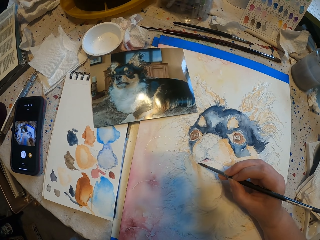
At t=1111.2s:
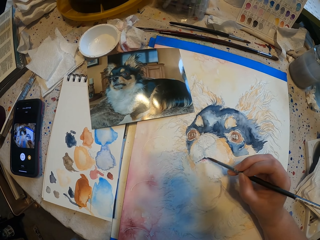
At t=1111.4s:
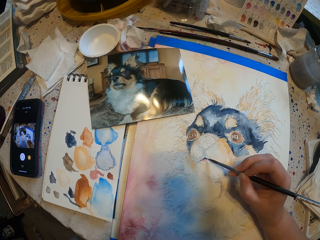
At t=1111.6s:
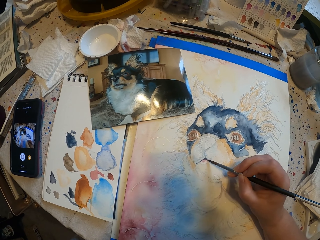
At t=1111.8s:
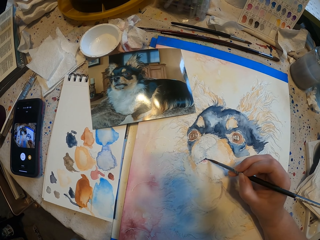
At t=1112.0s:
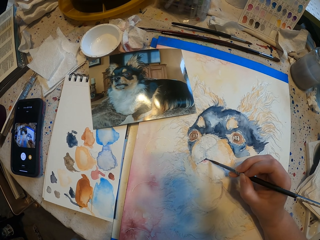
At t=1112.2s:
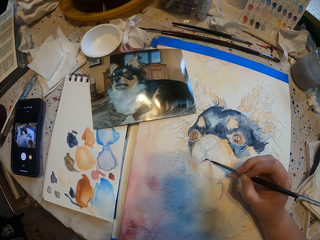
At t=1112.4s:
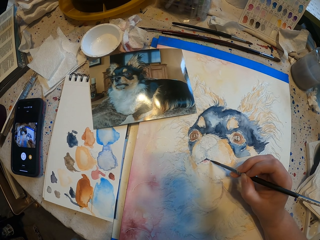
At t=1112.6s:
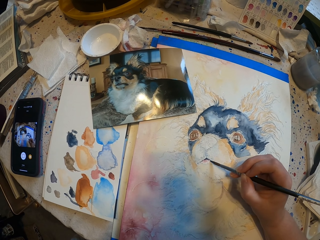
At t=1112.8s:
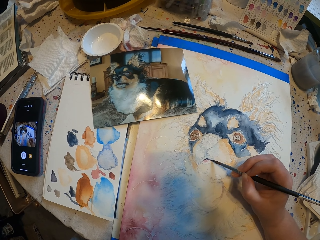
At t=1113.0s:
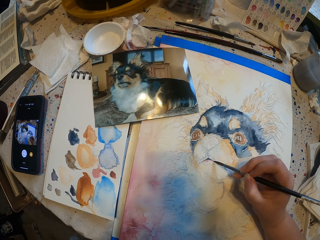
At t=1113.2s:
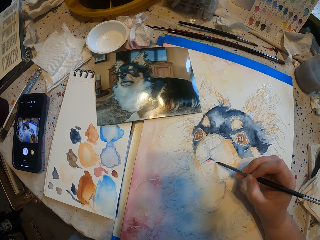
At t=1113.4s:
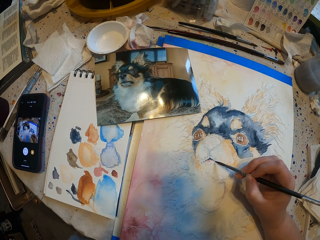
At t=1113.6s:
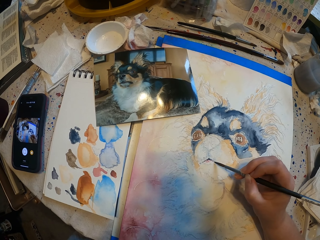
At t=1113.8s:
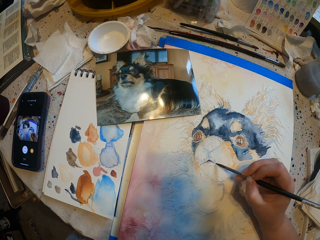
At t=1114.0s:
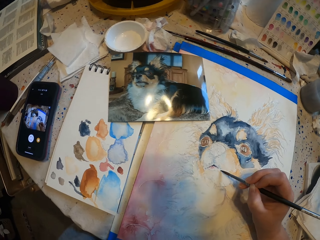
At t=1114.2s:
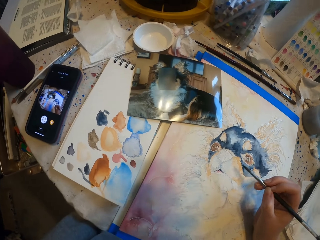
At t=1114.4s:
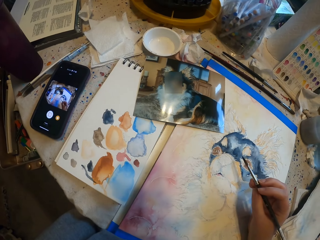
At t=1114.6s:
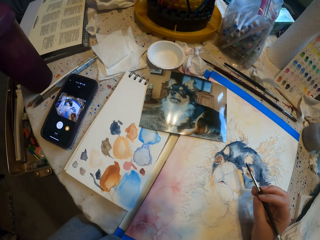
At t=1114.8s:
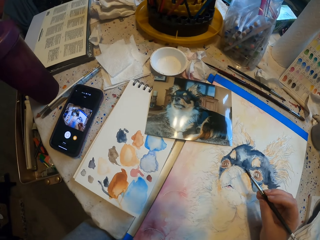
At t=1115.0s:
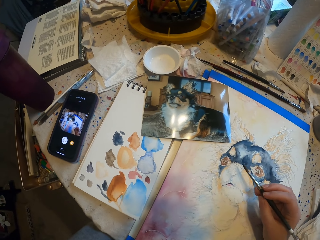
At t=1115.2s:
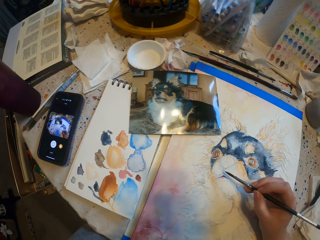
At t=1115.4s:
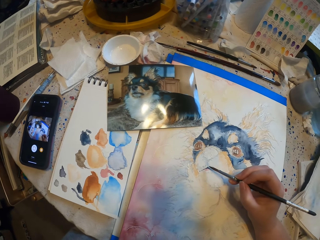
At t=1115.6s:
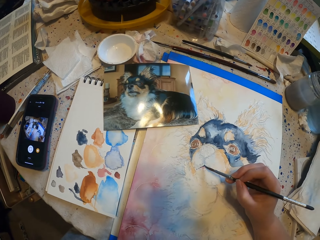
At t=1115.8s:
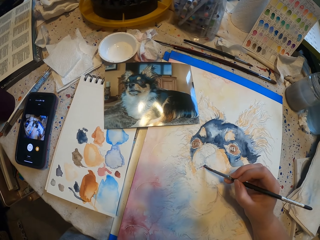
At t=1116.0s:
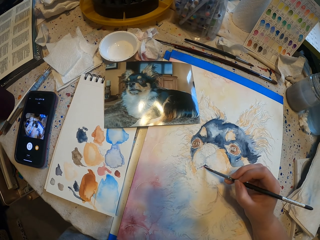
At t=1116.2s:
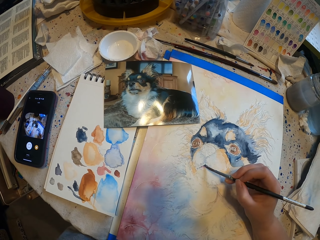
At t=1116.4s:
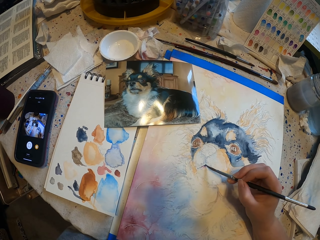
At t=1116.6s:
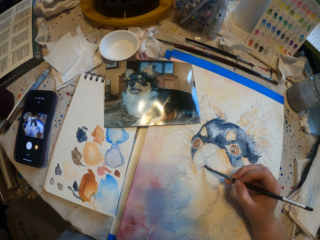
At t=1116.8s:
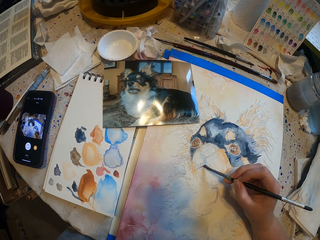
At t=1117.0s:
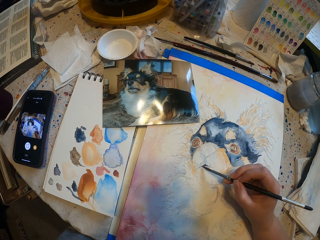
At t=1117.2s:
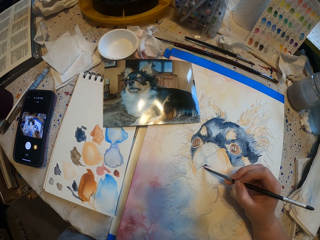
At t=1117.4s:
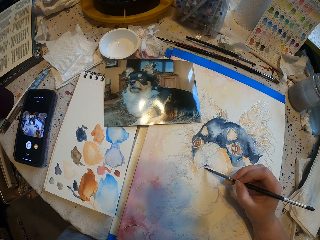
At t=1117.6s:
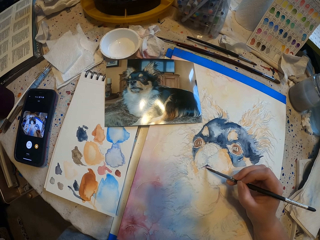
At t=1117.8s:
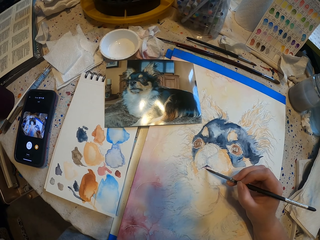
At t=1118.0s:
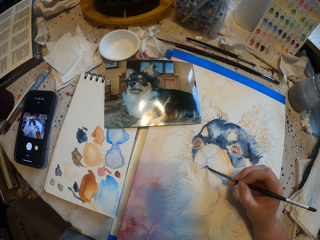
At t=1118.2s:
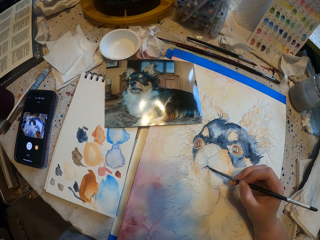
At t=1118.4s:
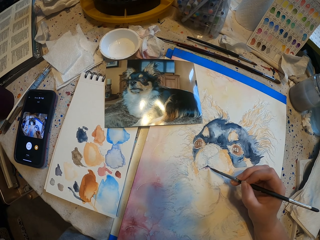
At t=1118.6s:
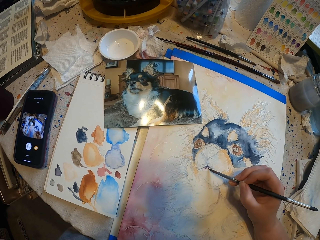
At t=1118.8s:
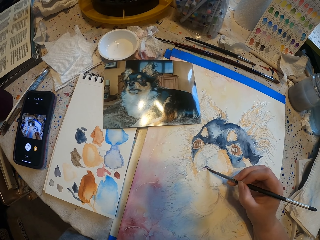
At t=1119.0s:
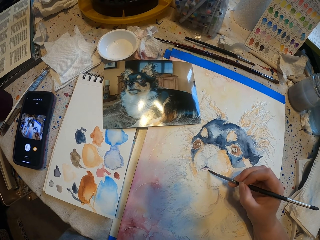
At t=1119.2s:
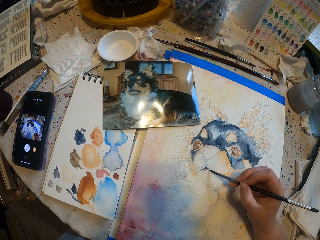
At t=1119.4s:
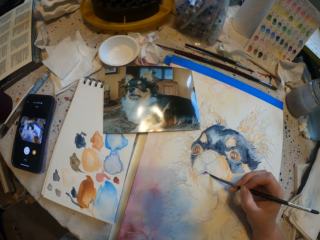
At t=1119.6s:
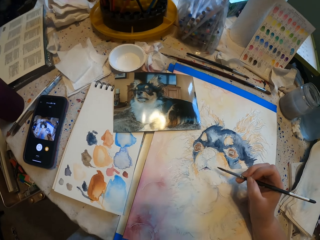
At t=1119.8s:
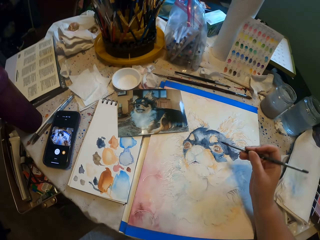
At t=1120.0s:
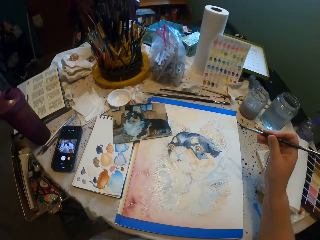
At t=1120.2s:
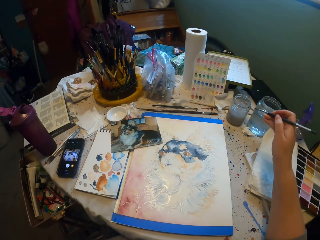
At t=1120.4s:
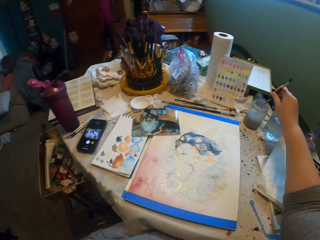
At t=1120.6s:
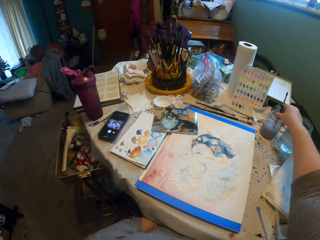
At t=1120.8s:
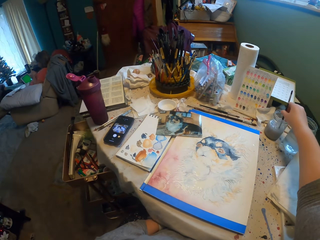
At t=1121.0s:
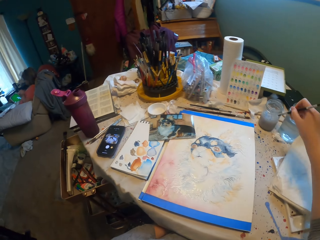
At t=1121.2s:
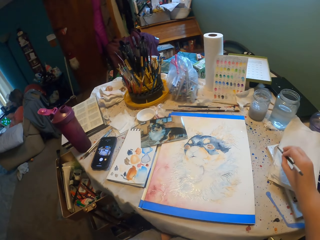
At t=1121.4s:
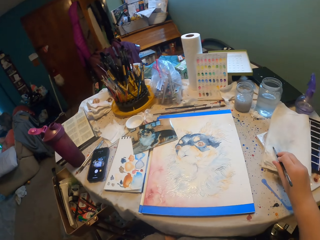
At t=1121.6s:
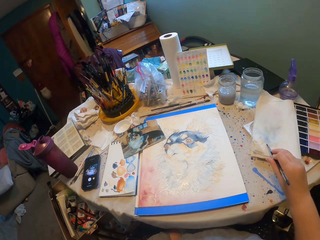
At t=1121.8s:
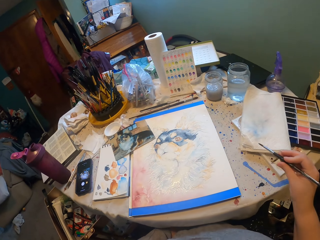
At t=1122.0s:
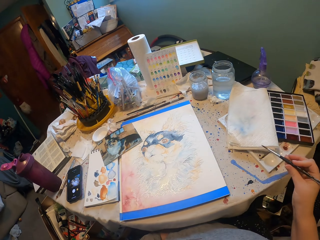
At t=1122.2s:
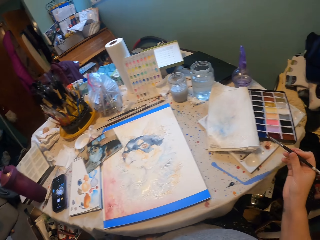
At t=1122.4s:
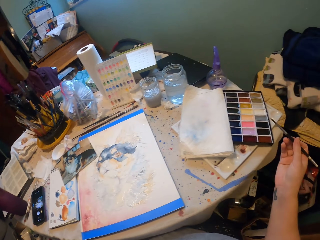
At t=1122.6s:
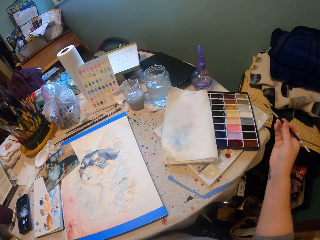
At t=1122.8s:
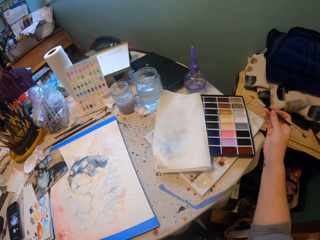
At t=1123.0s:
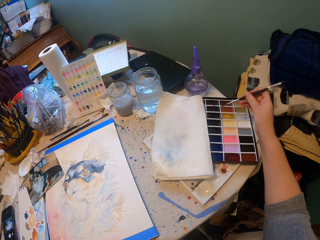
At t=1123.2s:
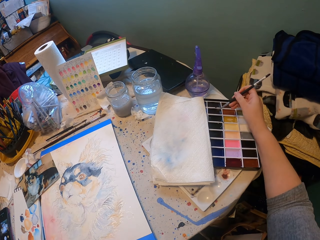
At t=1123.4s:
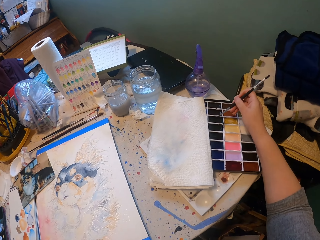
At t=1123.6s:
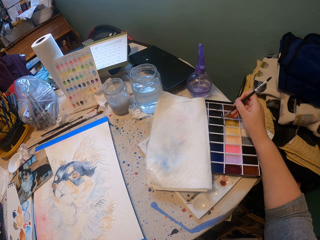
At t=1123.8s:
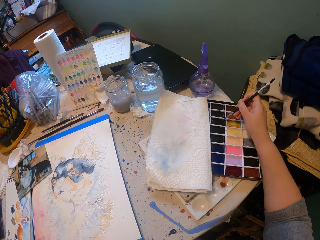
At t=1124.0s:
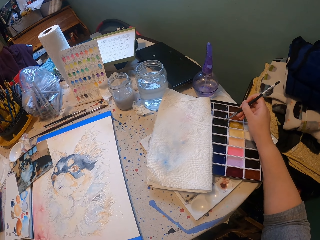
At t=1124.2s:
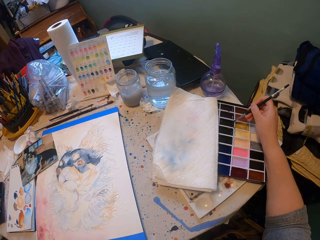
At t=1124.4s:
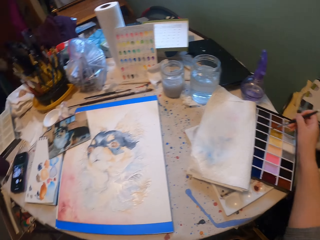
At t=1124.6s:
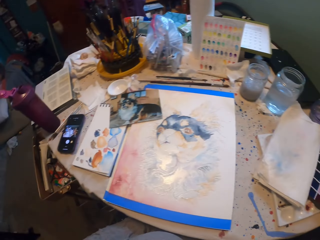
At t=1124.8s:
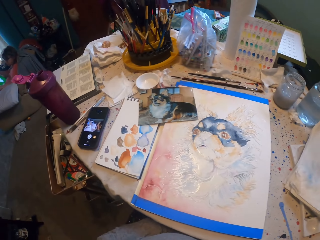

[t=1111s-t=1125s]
The camera wearer dips a paint brush in water. They wipe the paint brush on a paper. They place the paint brush in paint.

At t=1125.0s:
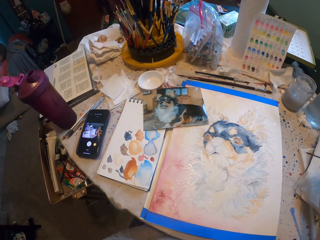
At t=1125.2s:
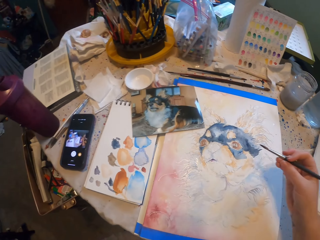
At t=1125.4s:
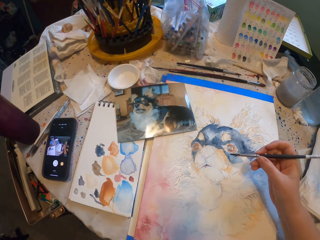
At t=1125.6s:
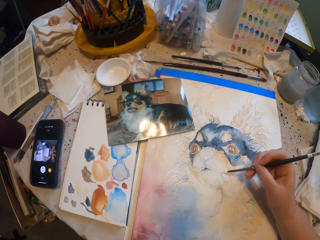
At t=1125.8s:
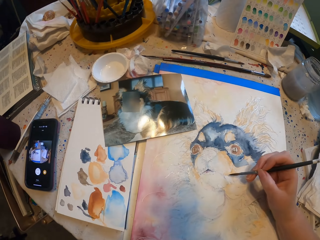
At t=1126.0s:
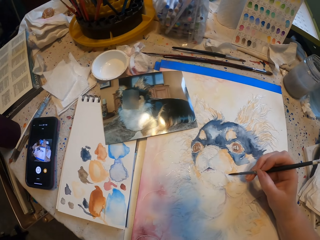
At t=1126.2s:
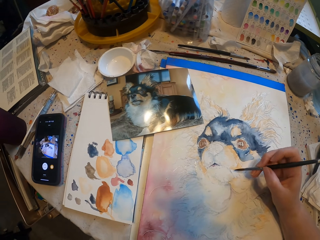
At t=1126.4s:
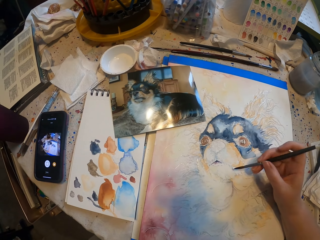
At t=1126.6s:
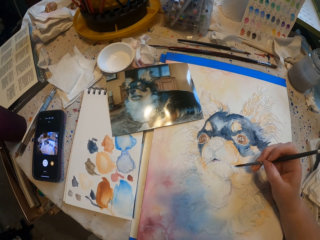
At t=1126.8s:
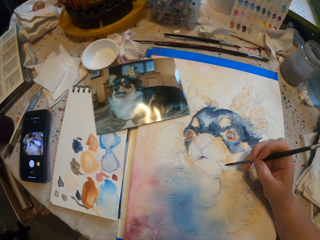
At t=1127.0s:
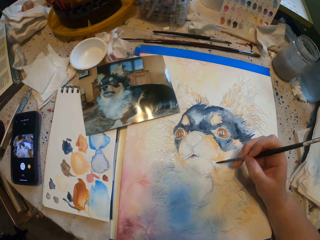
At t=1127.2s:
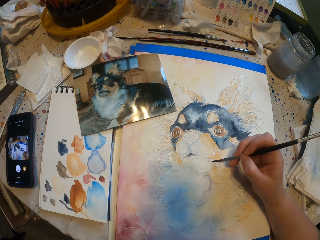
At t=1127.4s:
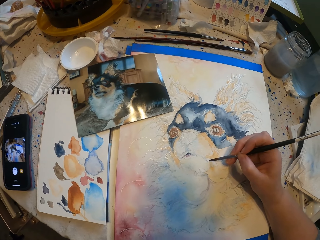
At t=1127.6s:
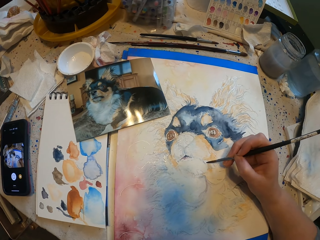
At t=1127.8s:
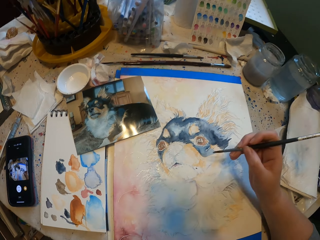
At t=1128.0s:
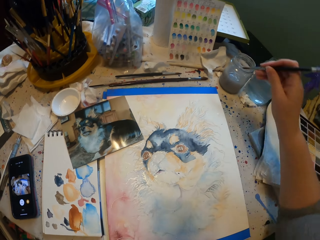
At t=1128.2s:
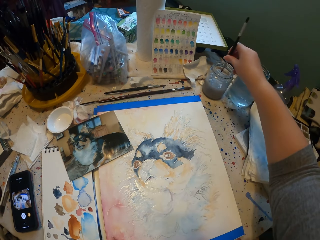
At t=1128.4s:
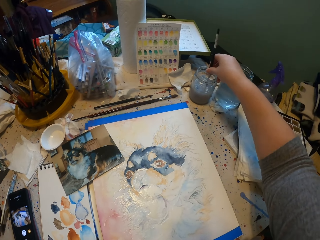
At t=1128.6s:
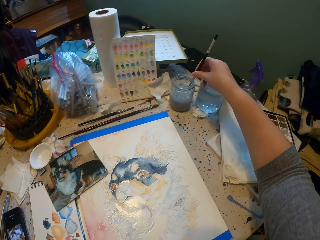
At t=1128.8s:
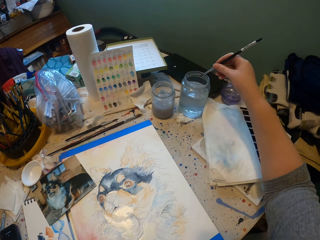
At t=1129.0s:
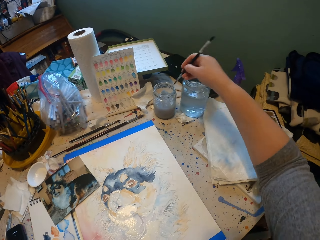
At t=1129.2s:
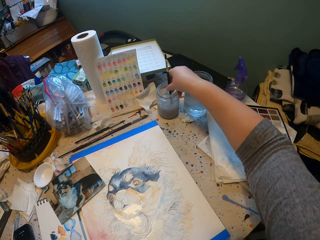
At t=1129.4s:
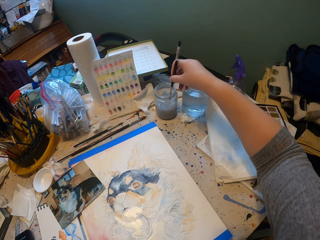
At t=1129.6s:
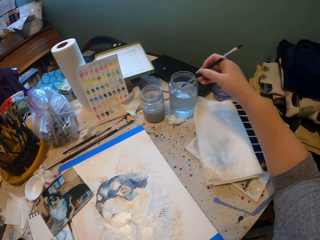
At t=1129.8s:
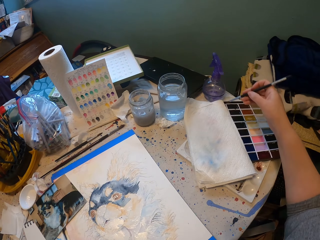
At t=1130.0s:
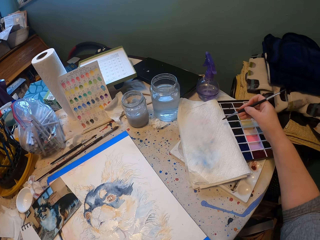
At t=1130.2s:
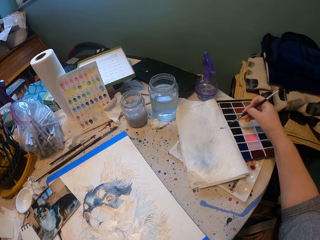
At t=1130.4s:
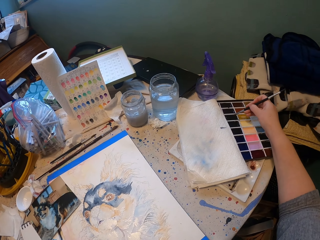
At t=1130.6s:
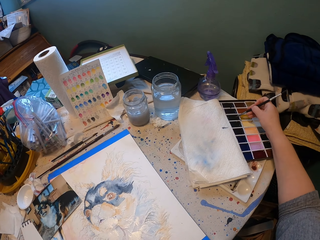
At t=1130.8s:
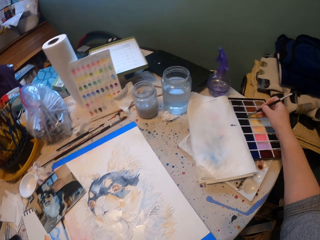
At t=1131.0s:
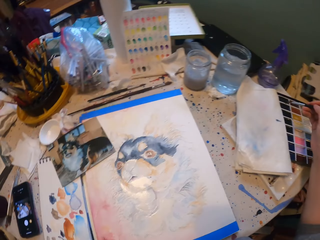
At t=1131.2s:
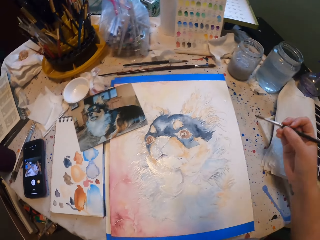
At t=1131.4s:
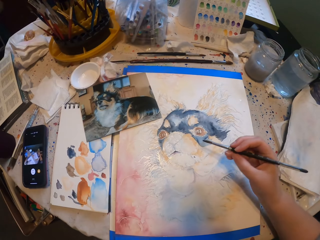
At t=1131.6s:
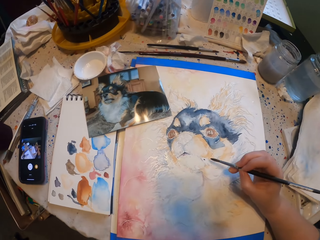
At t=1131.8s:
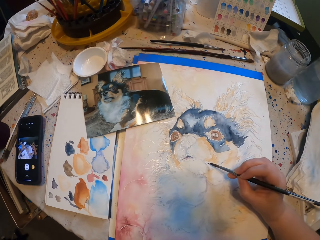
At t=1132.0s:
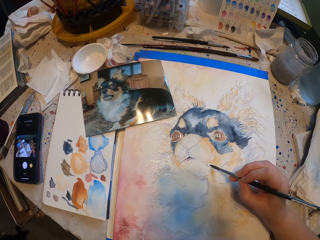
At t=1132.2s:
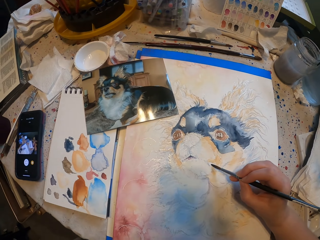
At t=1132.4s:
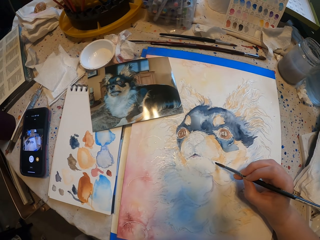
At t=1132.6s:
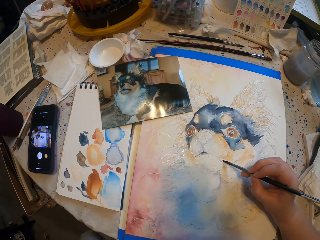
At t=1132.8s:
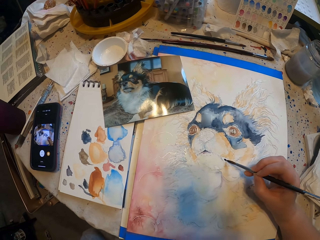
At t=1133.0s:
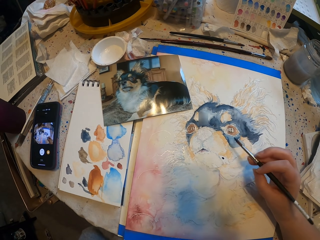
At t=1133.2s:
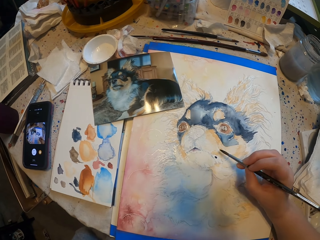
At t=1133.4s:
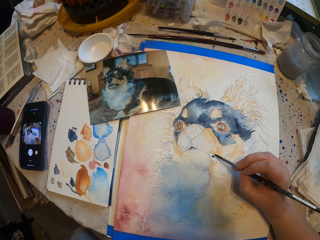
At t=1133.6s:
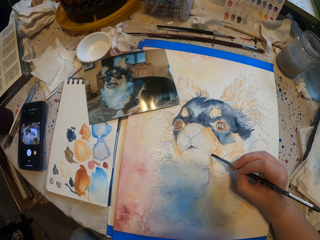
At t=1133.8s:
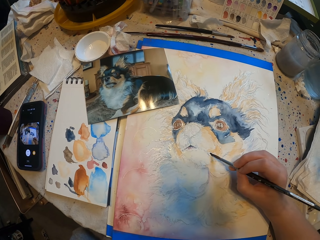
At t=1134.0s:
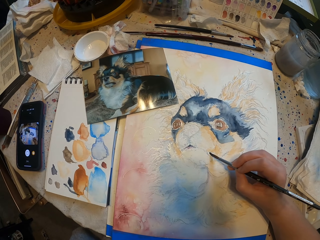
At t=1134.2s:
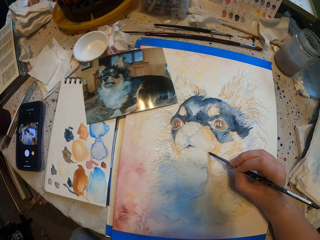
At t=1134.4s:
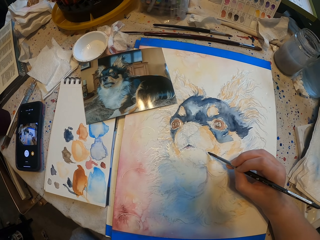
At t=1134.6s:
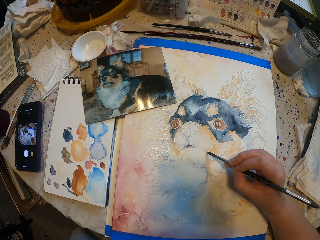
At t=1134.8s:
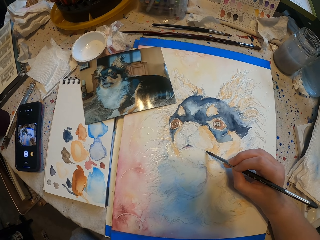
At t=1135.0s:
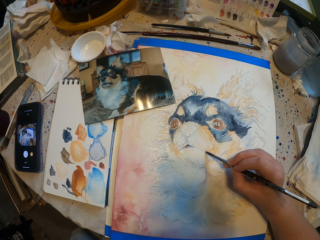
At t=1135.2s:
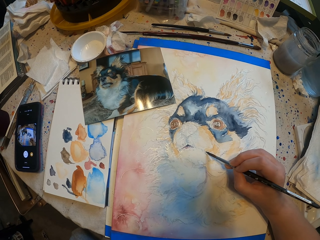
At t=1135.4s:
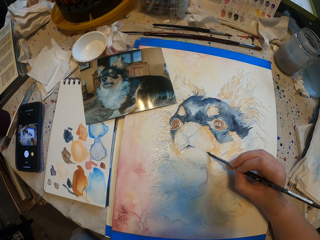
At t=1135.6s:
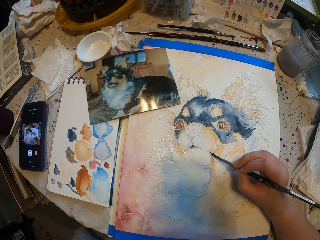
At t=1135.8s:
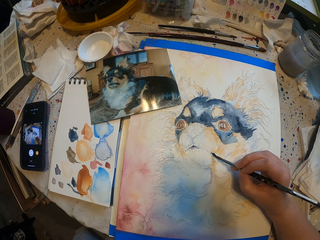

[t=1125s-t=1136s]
The camera wearer sketches a drawing with a paint brush. They dip the paint brush in water. They place the paint brush in paint. They sketch a drawing with the paint brush.
